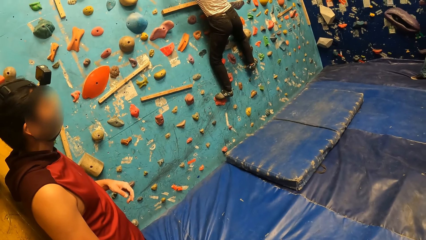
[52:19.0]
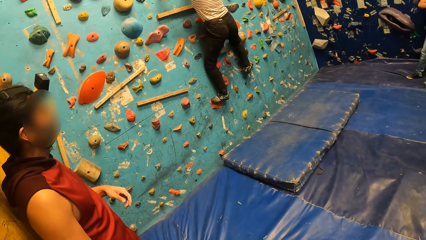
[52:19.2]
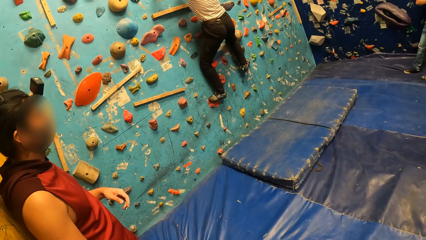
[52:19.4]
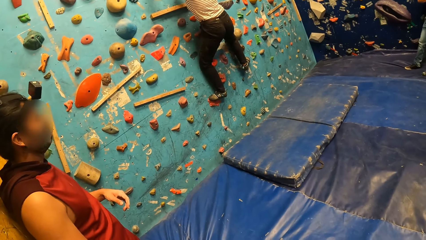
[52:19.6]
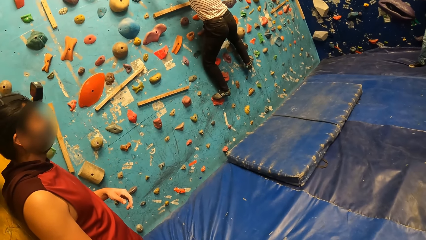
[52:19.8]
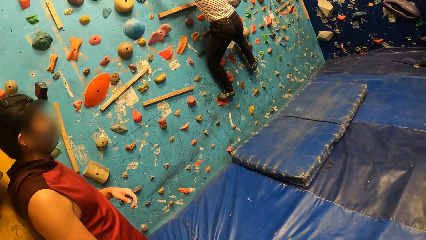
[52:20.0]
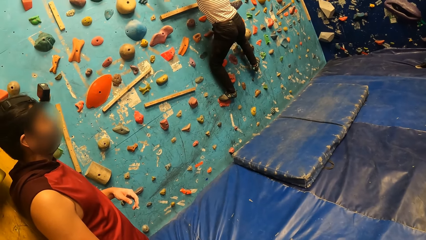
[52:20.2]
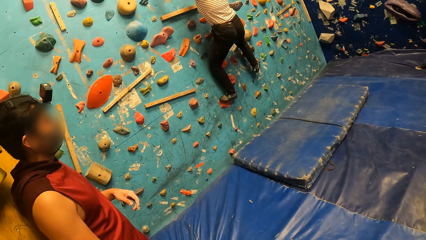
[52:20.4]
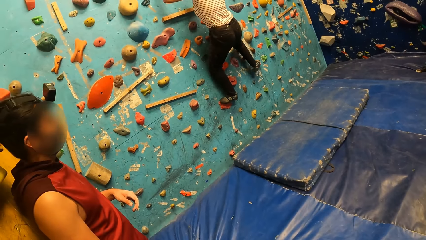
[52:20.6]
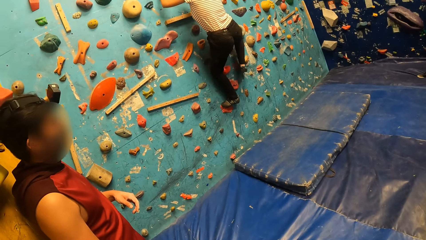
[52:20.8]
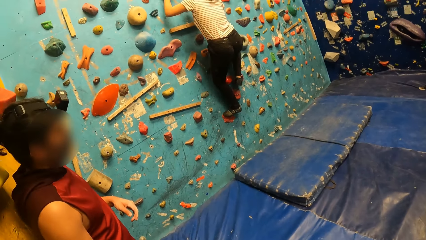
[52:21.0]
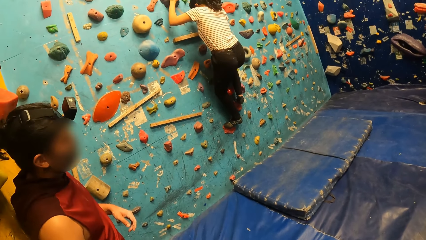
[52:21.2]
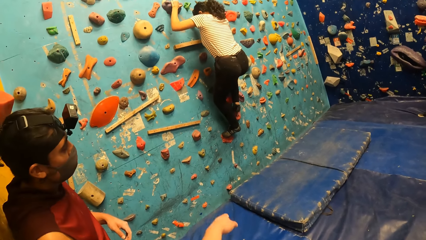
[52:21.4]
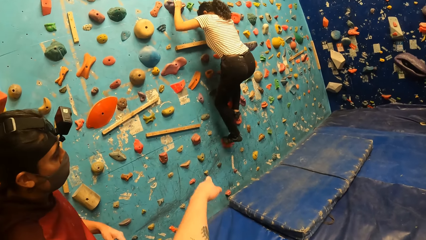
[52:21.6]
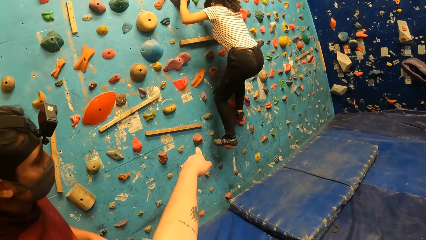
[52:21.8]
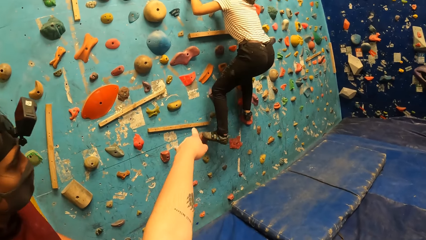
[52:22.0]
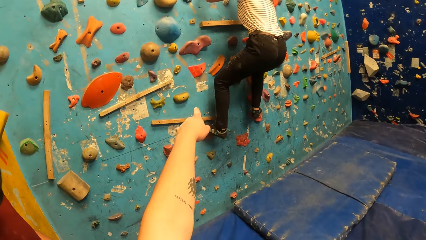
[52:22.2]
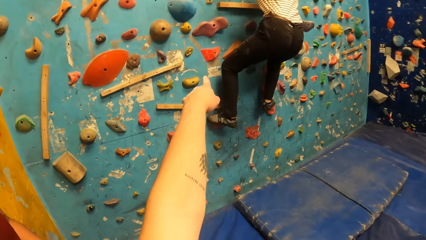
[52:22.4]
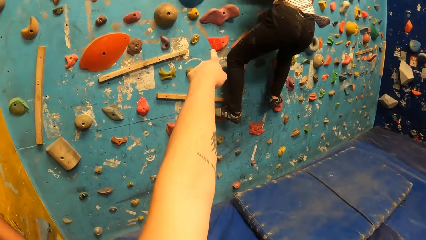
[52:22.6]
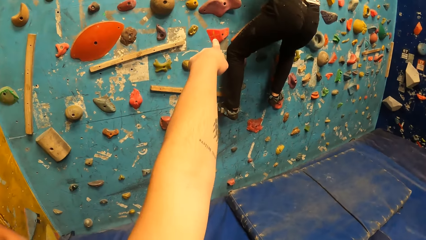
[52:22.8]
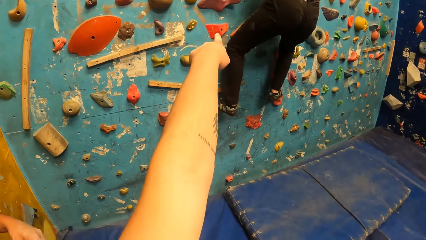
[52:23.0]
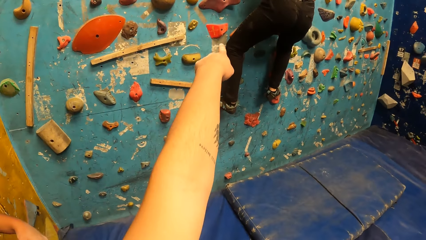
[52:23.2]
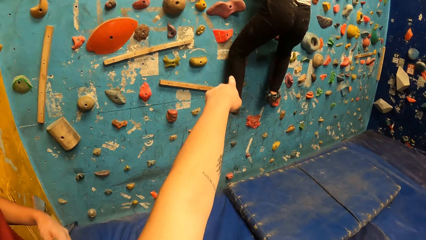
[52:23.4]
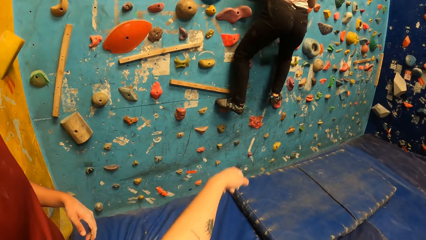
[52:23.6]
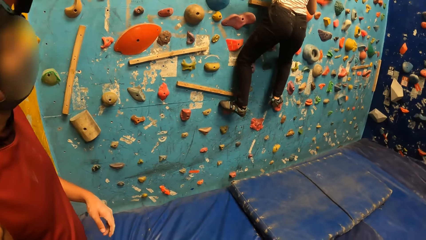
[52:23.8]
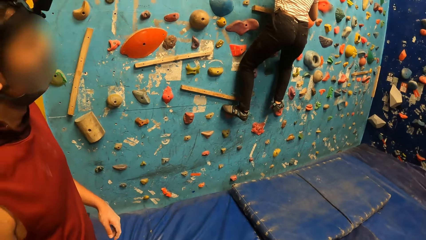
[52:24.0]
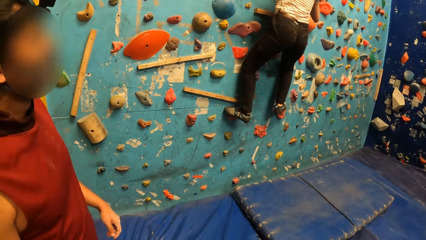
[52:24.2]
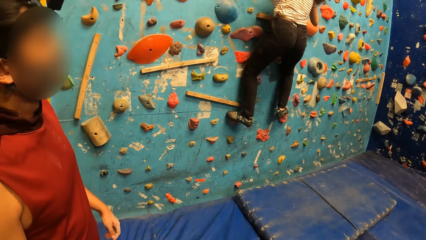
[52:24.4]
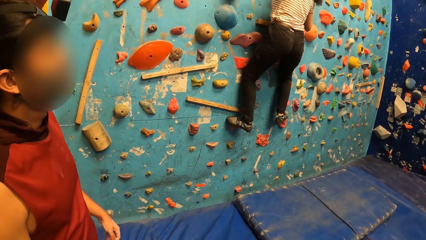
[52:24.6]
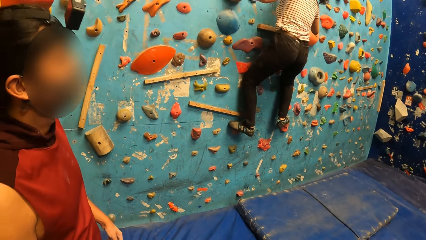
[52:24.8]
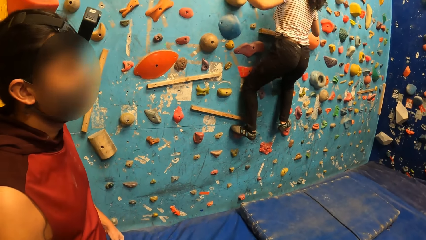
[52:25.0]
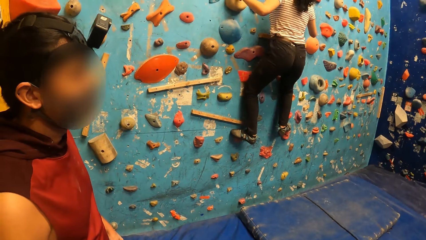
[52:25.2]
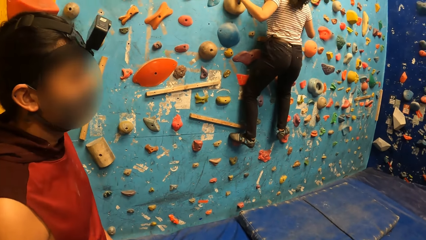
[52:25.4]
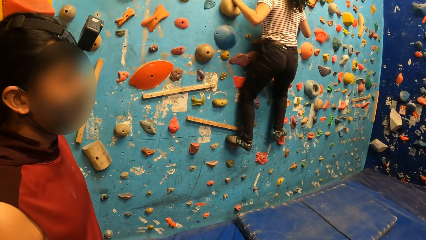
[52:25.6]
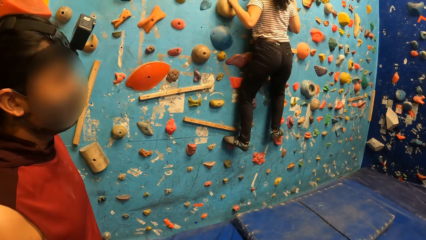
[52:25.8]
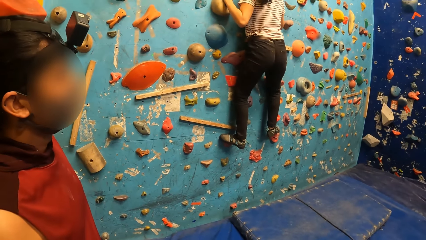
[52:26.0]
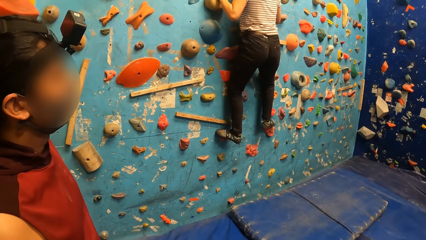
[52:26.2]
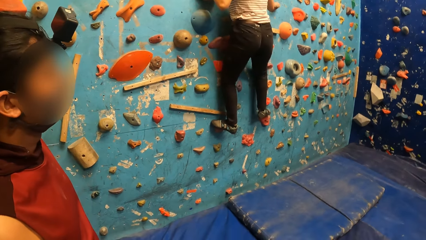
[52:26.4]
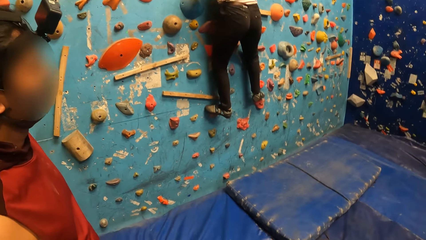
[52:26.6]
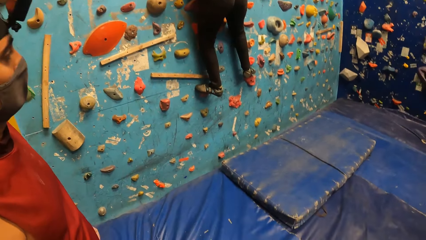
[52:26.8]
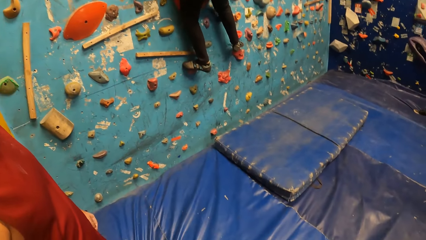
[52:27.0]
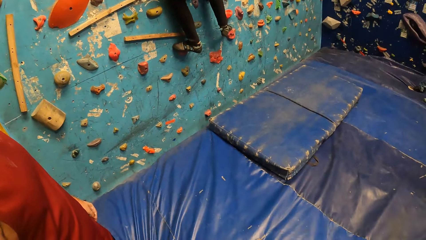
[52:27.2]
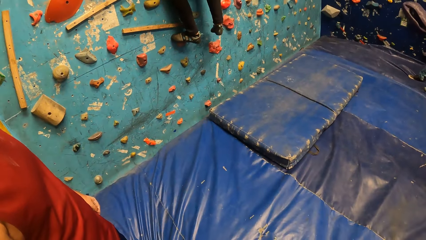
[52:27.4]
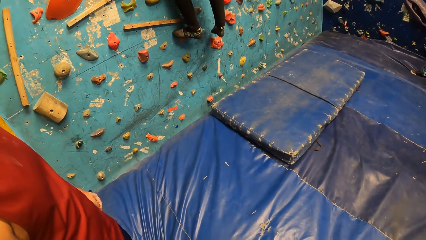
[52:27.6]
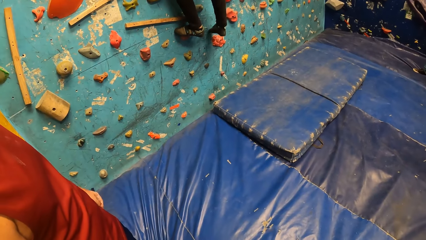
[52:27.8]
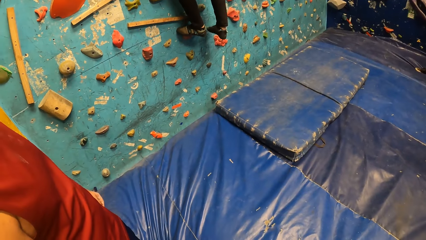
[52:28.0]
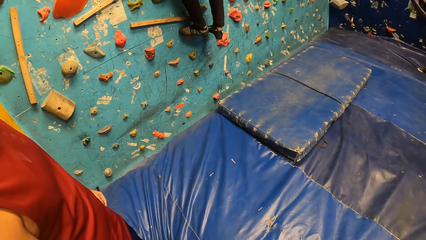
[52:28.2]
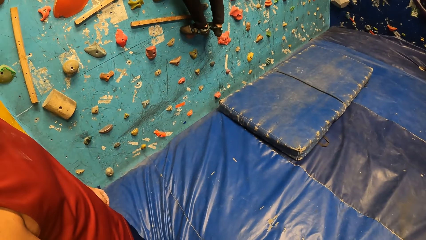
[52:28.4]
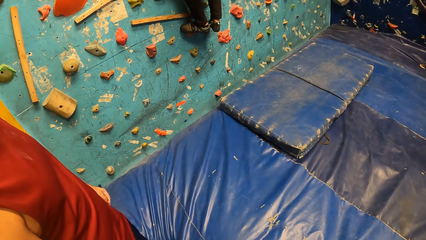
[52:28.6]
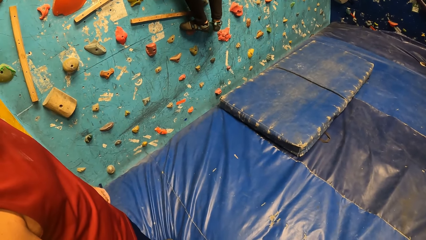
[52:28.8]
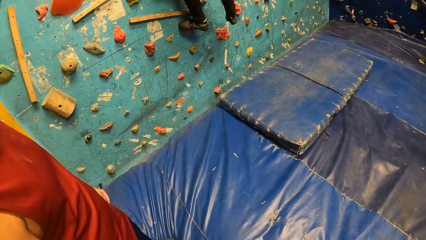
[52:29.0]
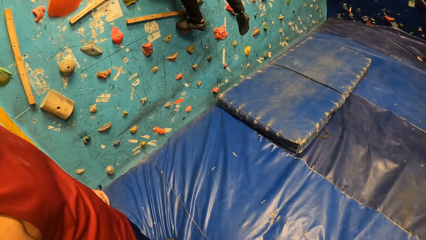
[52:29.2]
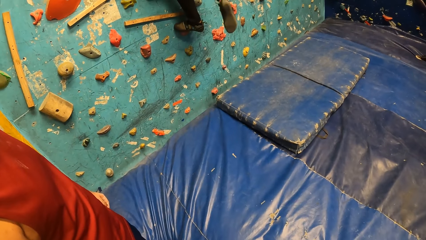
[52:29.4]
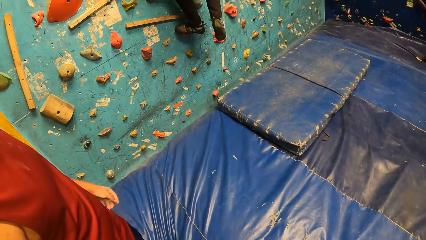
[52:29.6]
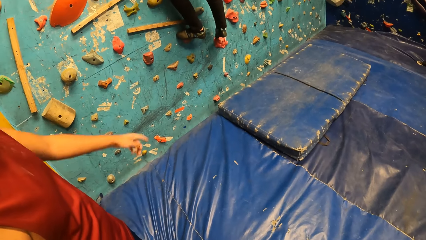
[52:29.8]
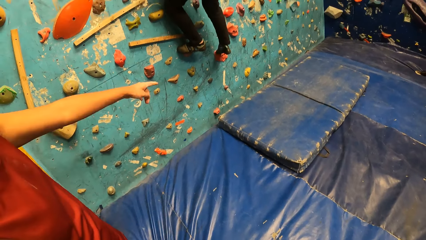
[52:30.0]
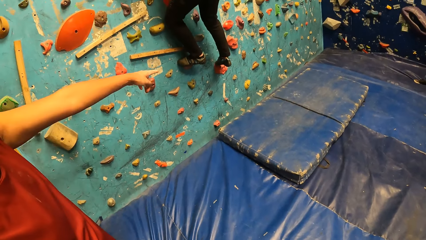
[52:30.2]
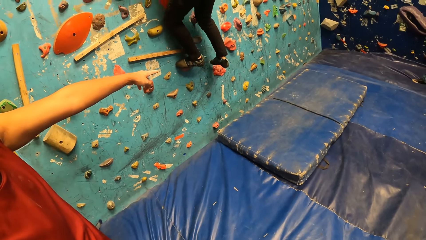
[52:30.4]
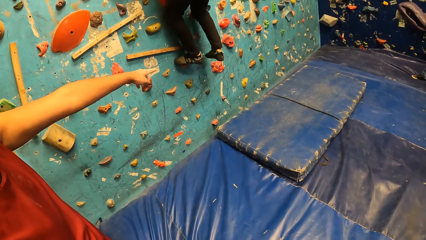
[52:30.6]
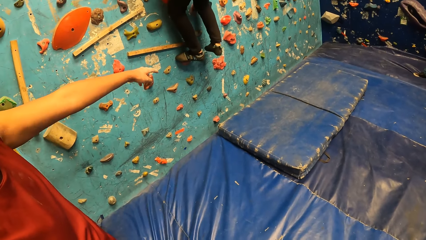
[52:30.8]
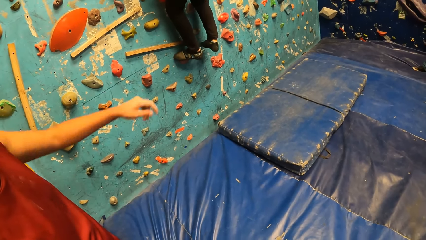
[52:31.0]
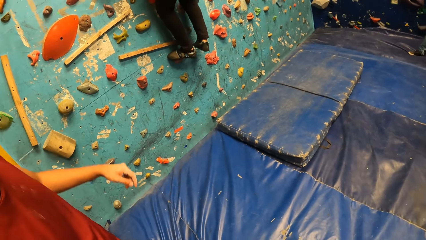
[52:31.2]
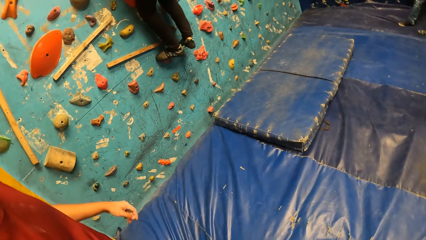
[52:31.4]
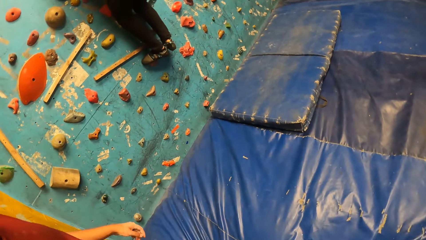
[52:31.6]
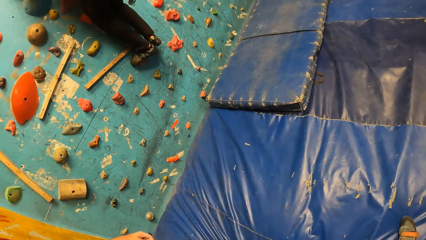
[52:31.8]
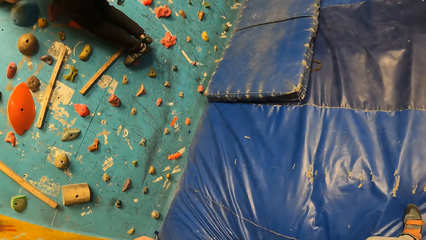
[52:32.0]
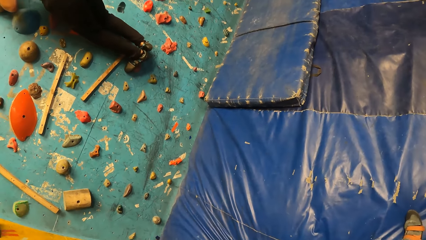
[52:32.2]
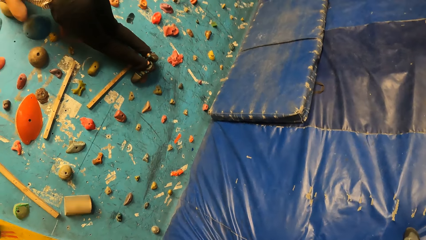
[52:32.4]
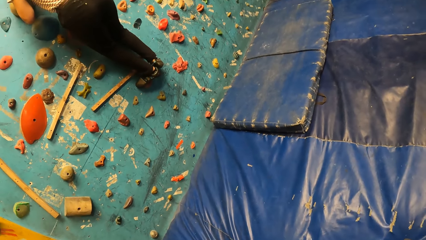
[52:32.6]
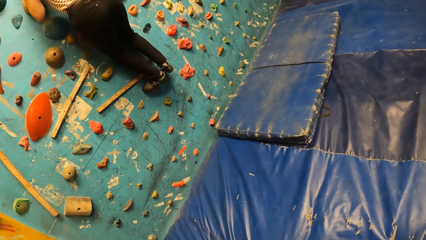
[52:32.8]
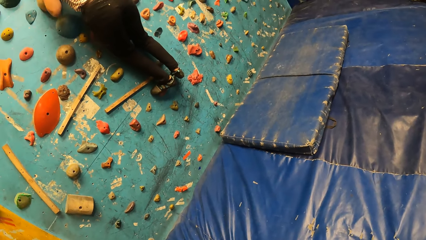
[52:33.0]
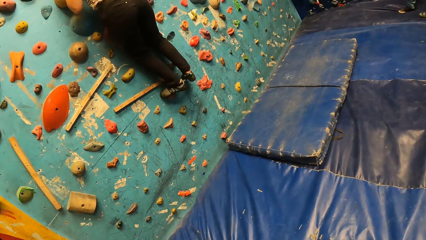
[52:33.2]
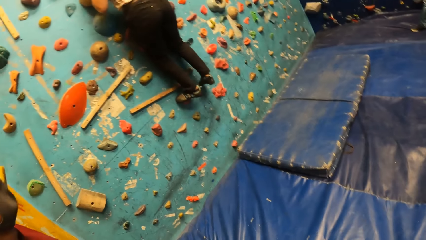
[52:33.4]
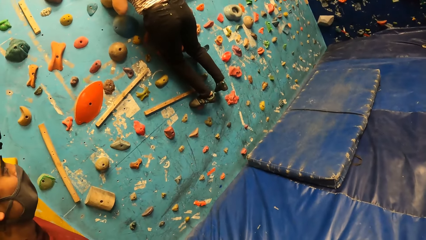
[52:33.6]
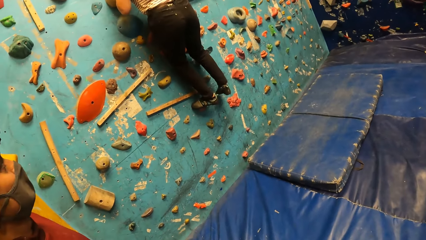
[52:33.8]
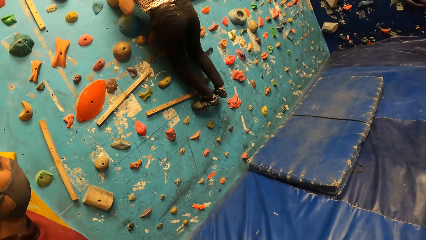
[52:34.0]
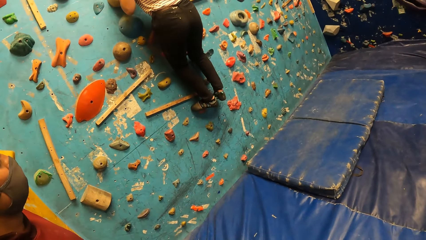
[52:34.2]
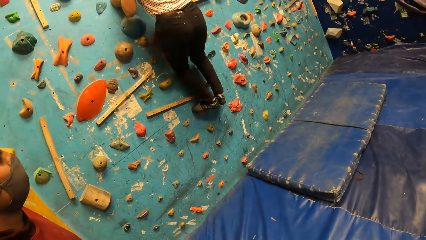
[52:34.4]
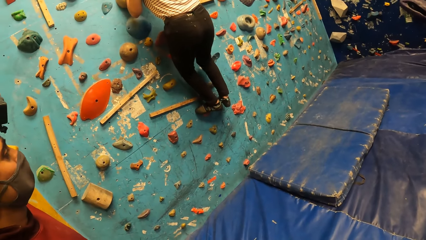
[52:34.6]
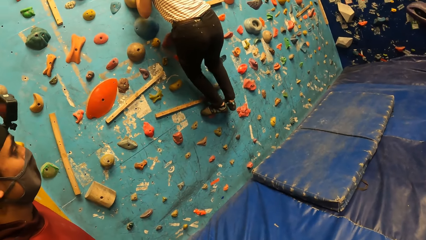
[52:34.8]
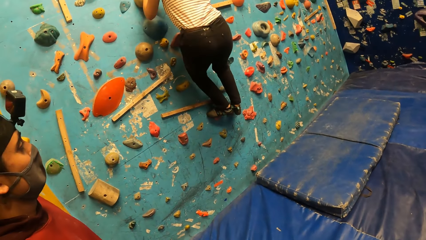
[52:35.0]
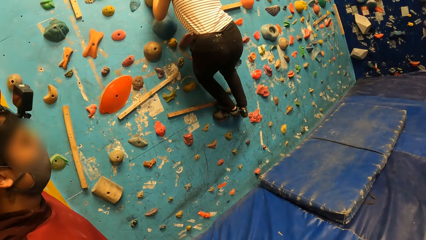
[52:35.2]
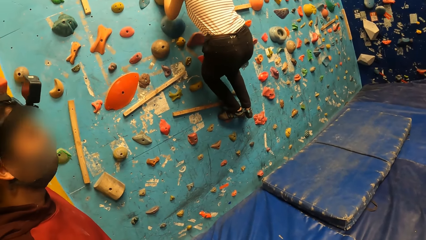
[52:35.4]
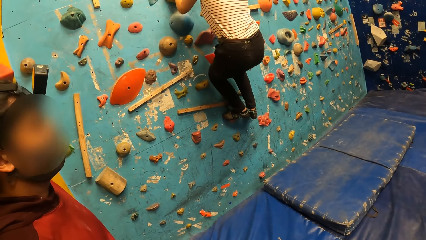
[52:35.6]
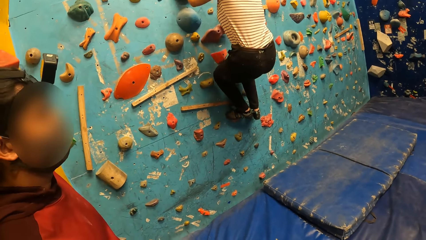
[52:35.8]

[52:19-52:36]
The camera wearer looks at a woman. The woman climbs on the wall climbing game. The camera wearer does a hand gesture. They point at the climbing wall. They look around the room. The woman climbs on the wall climbing game. The woman climbs on the wall climbing game again. A man does a hand gesture. The camera wearer looks around the room.
